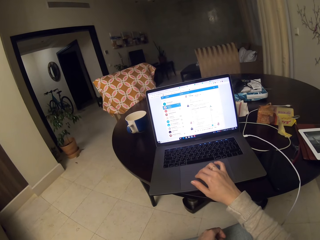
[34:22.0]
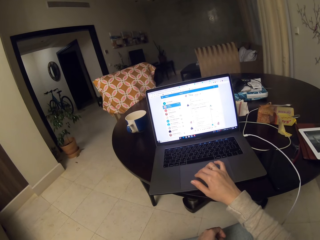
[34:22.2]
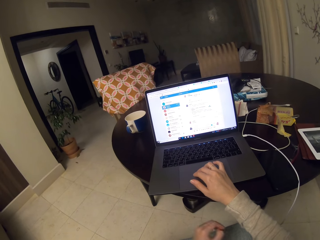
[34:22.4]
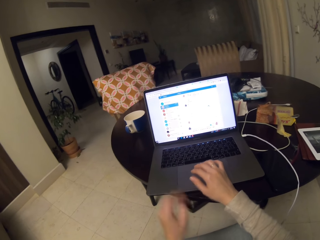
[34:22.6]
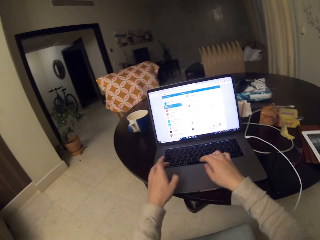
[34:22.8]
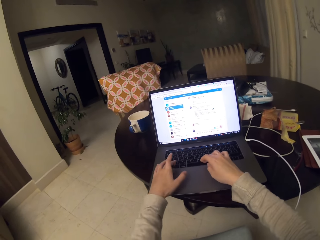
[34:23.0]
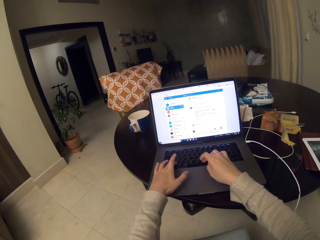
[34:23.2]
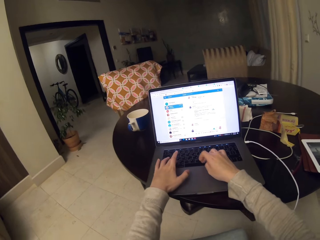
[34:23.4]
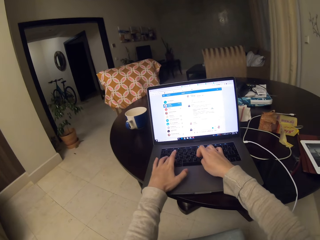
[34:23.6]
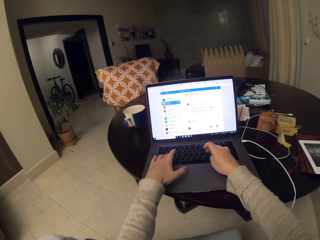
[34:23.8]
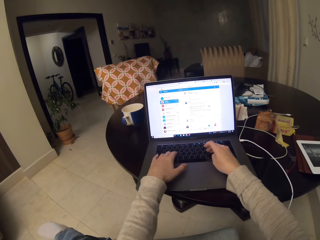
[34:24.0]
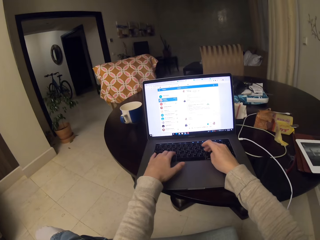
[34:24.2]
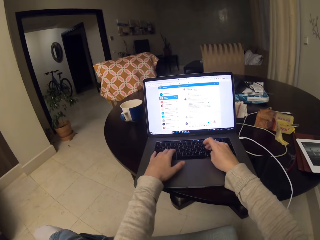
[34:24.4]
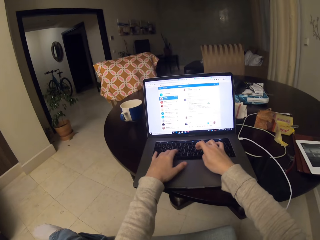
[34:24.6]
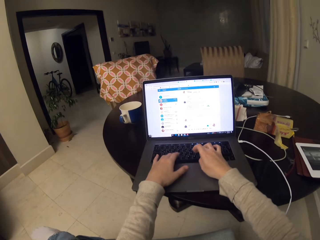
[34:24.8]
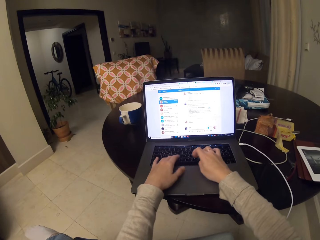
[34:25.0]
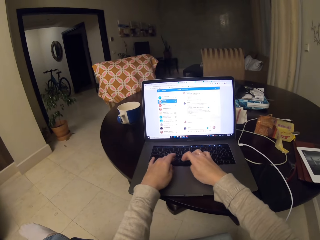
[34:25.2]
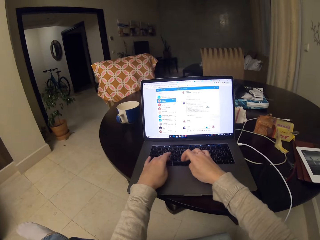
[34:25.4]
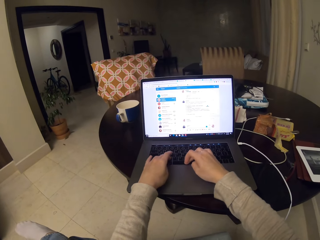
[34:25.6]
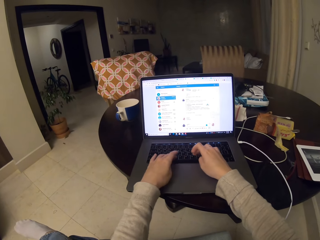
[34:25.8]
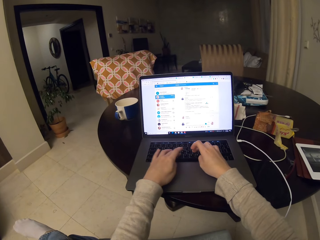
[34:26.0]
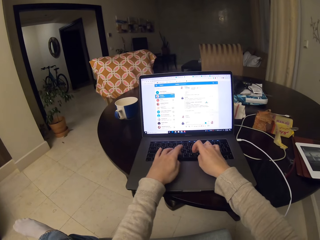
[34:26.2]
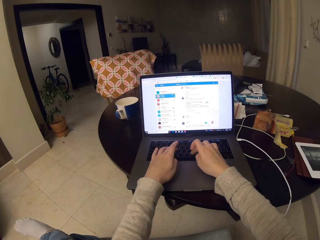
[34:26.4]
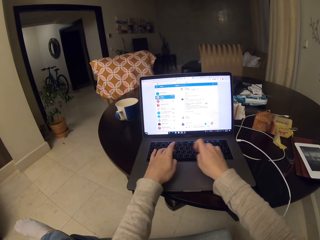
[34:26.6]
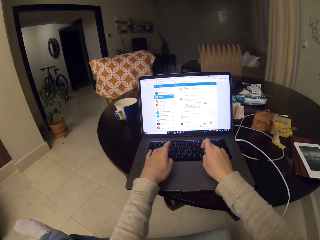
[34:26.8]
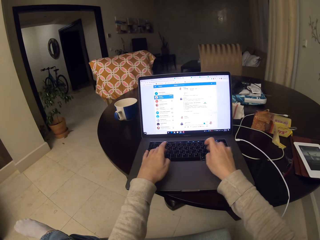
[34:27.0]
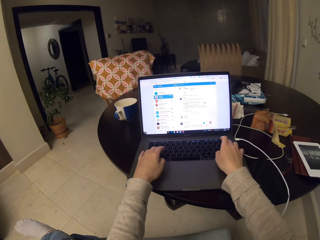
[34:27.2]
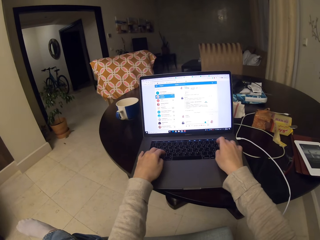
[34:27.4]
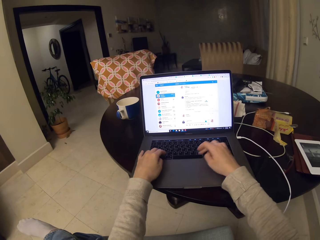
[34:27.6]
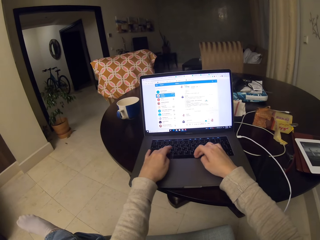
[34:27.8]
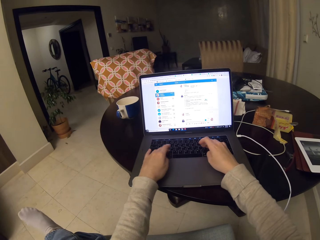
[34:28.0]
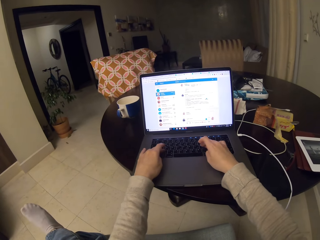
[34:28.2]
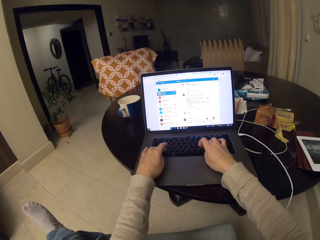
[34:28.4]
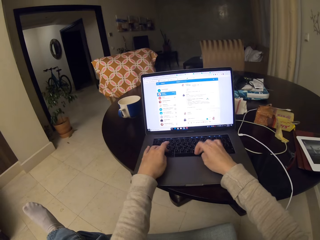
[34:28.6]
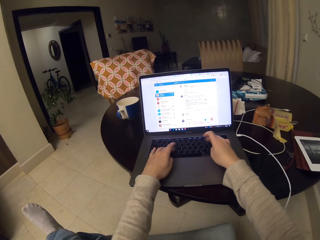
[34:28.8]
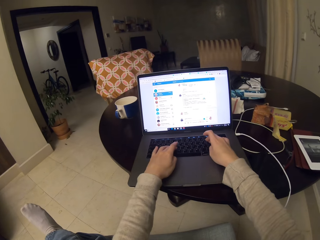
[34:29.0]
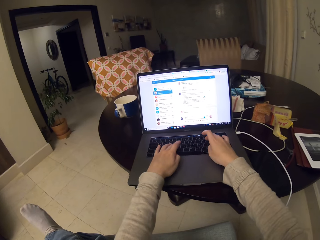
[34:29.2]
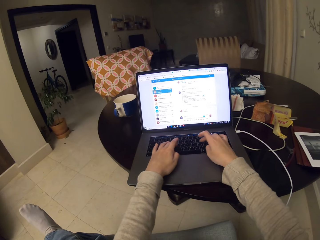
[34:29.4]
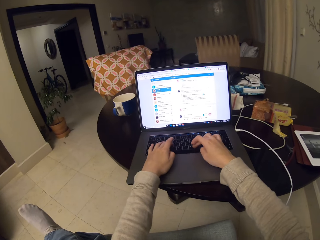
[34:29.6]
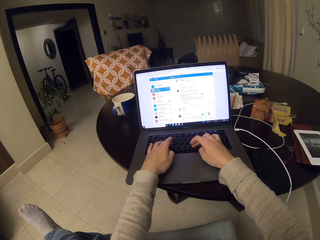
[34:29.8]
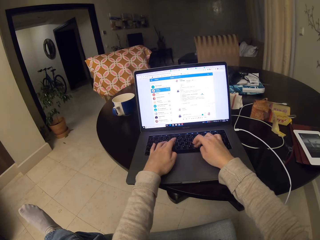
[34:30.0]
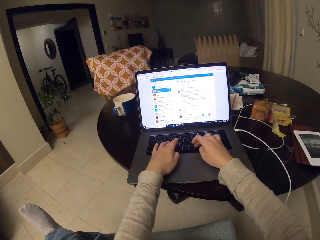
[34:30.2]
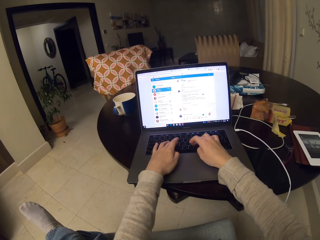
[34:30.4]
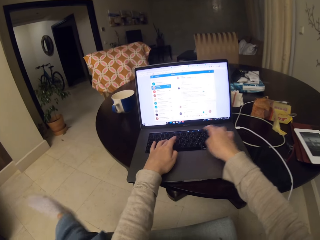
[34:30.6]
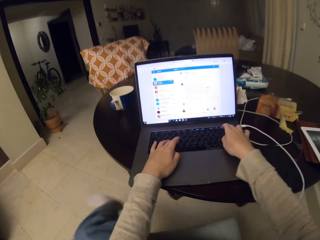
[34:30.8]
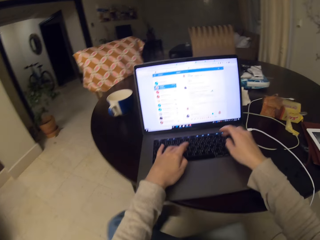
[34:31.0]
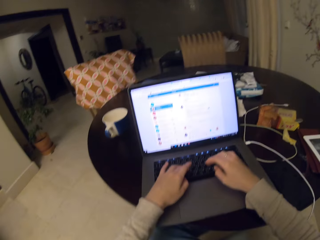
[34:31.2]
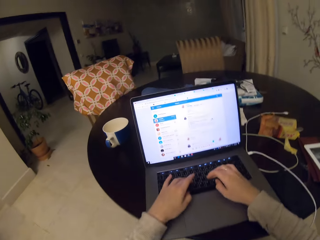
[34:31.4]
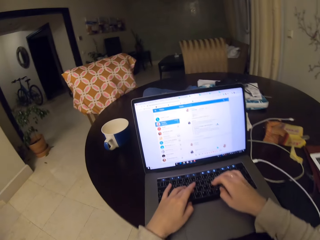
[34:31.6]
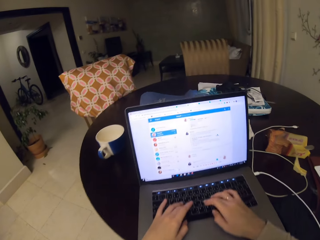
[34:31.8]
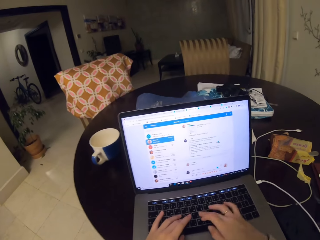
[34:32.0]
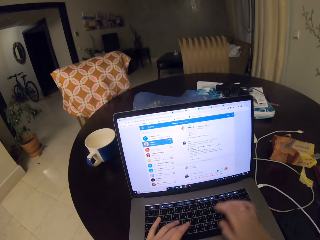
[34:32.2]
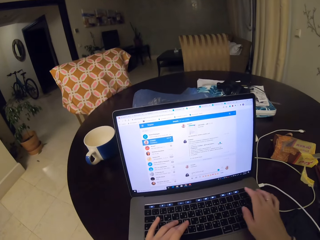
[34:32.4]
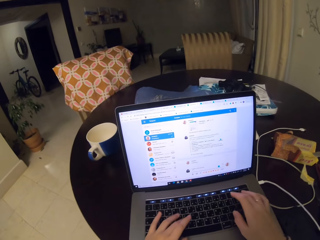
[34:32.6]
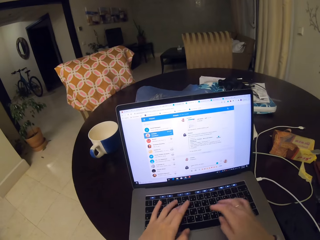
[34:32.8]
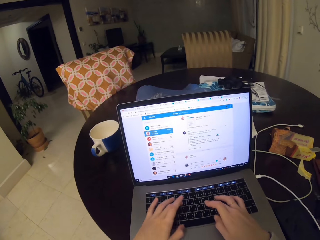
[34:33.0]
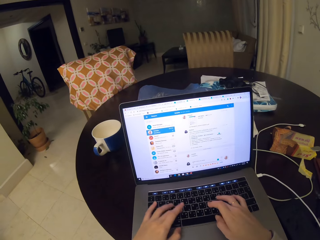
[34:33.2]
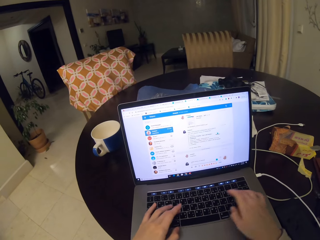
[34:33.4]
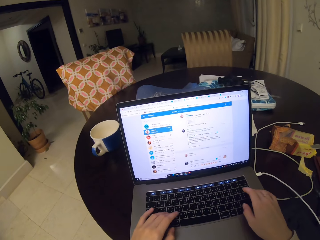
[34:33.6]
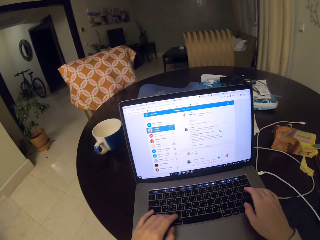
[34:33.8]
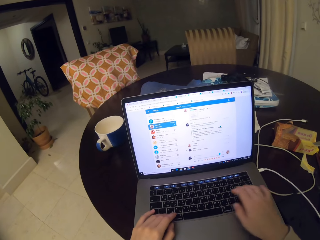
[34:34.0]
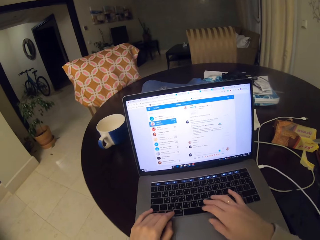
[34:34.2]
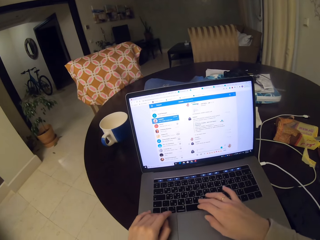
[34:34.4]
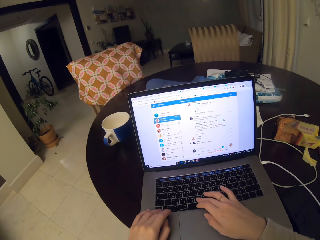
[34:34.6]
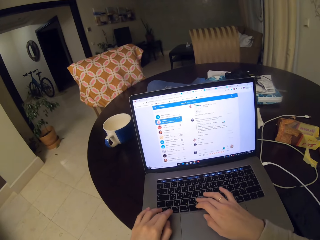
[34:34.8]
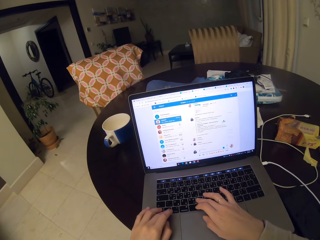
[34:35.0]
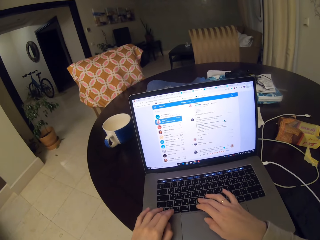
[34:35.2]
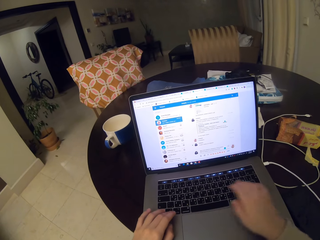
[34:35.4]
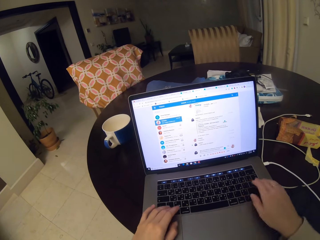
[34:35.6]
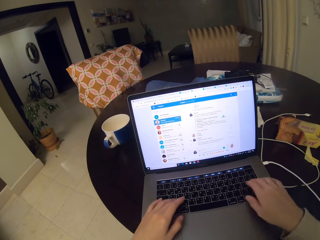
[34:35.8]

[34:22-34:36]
The camera wearer clicks on the touchpad. She hovers around the mouse pad. She types something with both hands on the keyboard. She types on the keyboard again. She moves her leg. She types something with both hands on the keyboard. She types on the keyboard again.

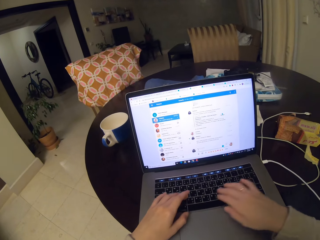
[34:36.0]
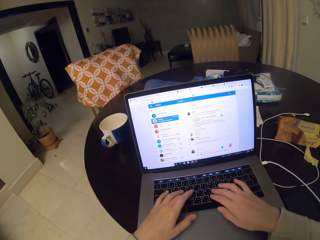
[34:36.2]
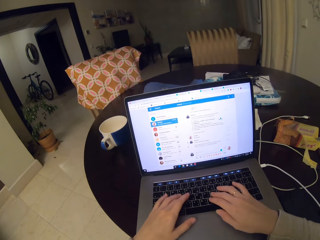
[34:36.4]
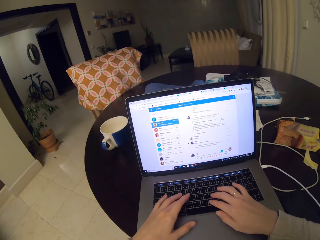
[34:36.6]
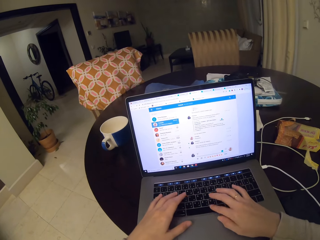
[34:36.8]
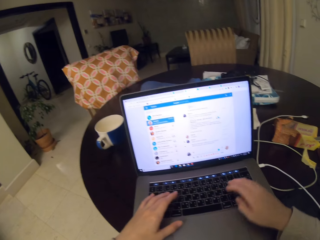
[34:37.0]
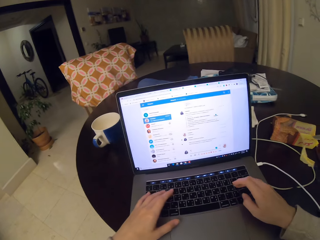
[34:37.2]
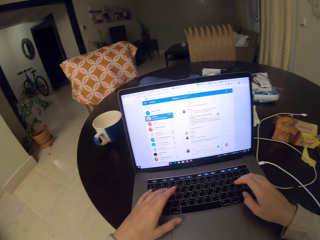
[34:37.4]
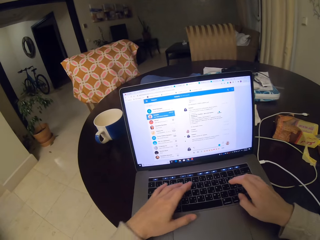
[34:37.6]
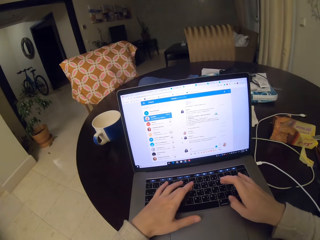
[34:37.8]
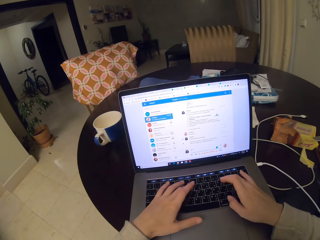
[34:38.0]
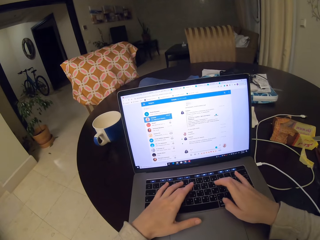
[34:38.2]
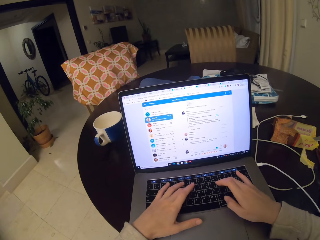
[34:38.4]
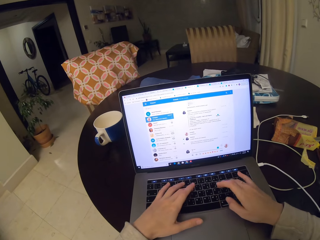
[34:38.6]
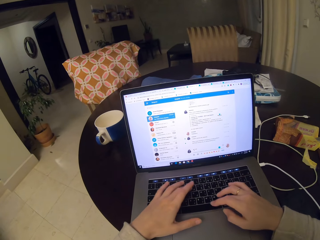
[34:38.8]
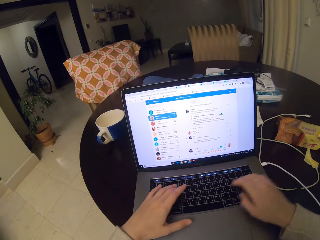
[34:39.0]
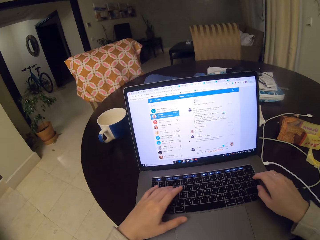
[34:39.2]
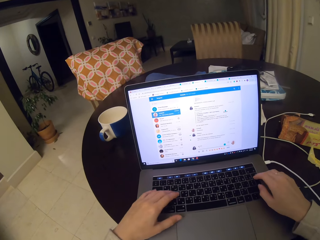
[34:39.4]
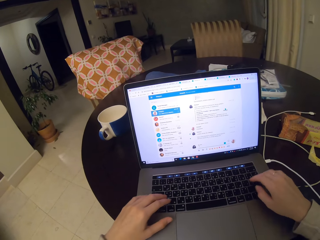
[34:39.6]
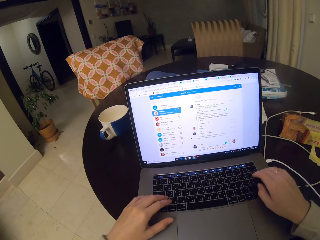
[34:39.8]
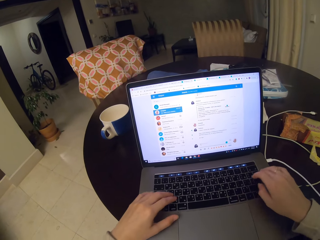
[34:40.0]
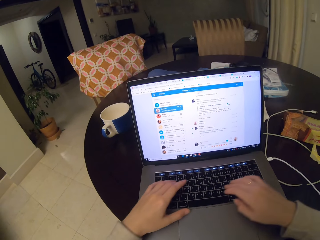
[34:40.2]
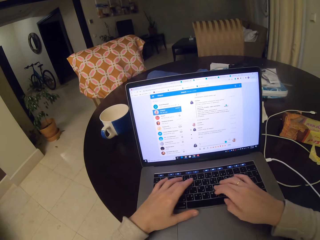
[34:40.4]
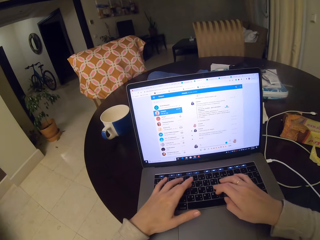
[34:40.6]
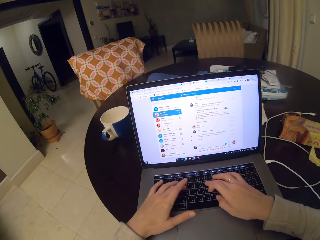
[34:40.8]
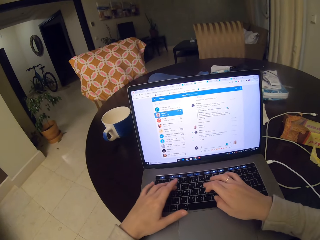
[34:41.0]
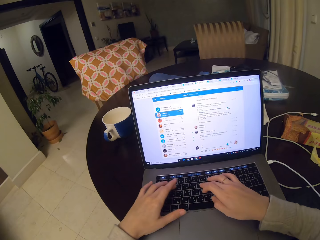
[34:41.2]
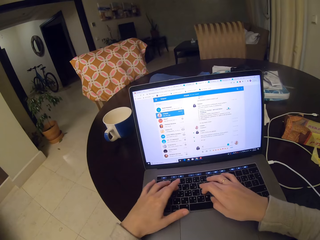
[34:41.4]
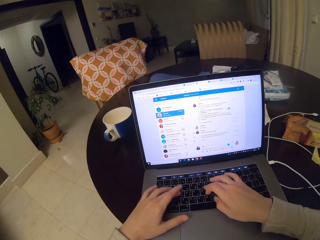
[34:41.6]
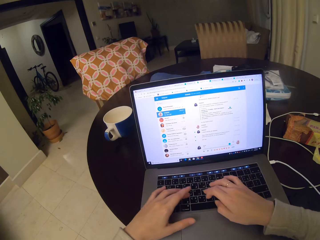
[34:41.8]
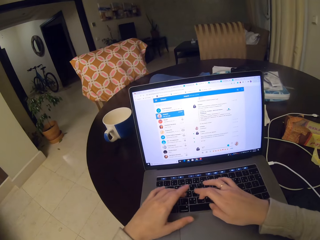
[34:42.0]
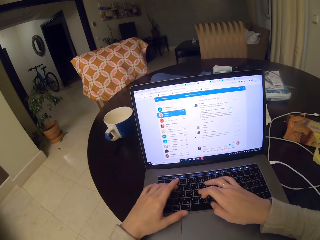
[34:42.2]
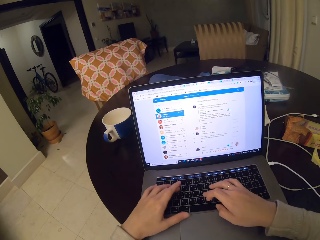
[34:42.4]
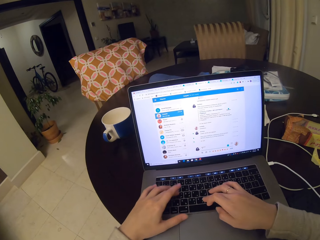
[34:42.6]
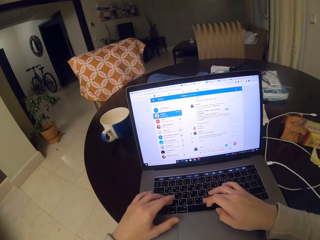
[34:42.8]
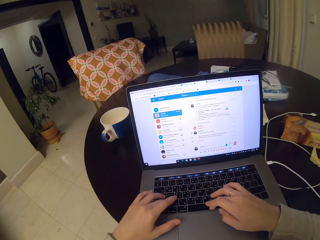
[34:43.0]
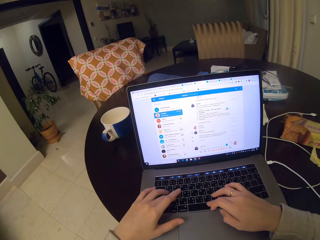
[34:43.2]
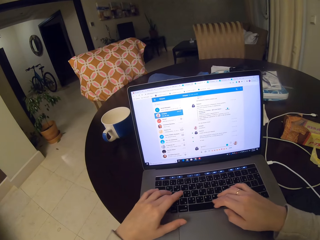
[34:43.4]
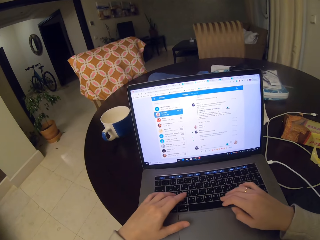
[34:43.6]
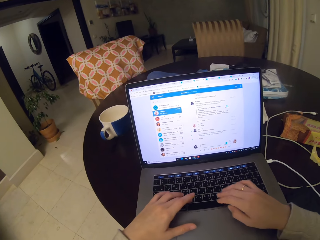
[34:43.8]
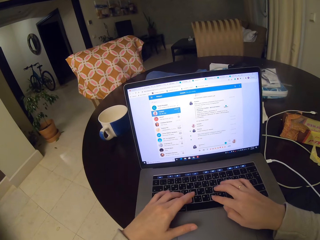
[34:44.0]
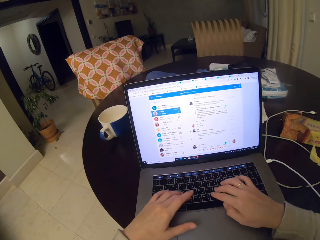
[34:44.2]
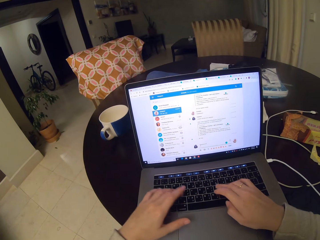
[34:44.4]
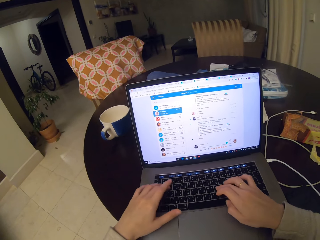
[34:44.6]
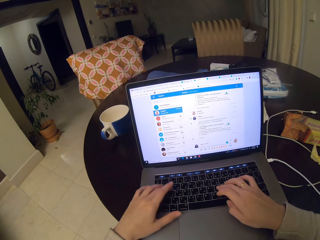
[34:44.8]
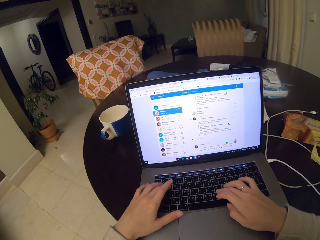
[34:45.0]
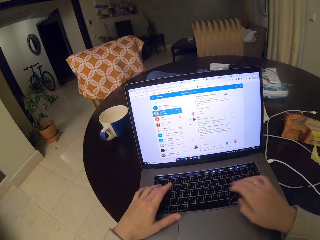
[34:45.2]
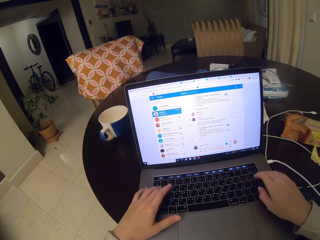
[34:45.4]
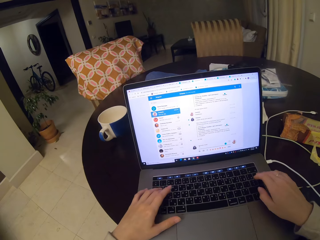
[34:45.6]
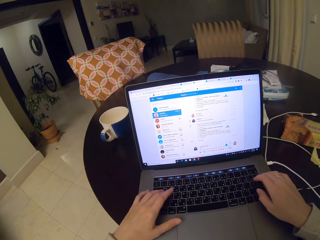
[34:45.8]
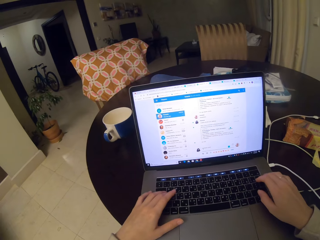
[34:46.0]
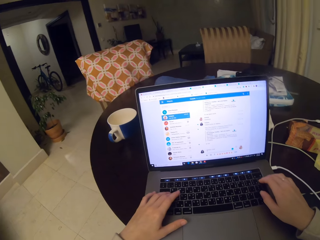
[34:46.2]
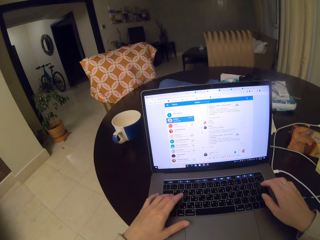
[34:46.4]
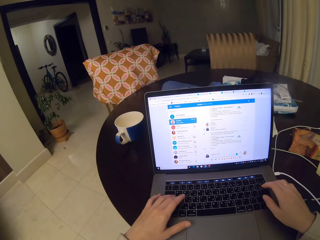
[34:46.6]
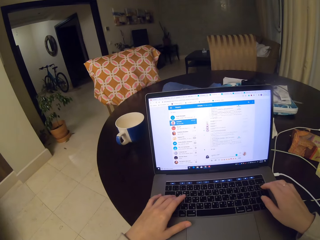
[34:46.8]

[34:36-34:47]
The camera wearer types on the keyboard. They type on the keyboard again. They type something with both hands.
